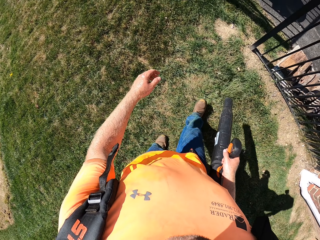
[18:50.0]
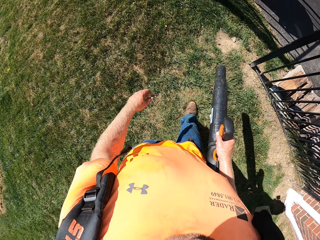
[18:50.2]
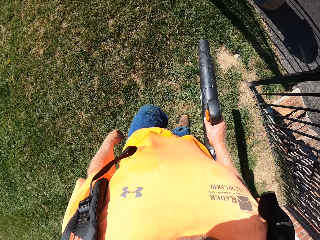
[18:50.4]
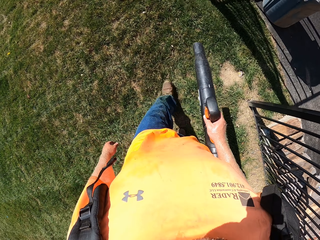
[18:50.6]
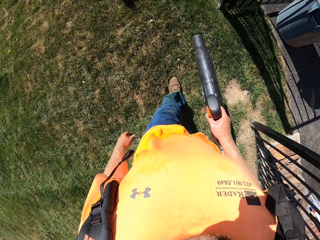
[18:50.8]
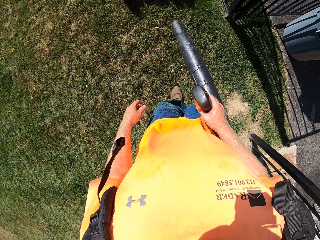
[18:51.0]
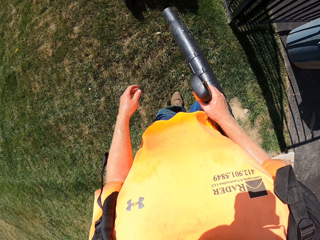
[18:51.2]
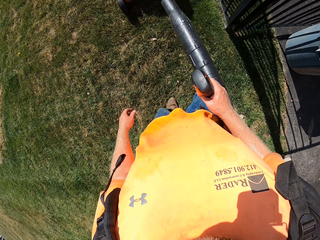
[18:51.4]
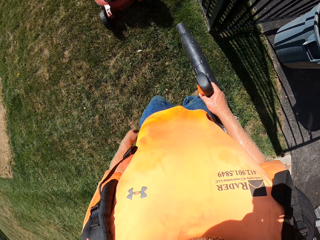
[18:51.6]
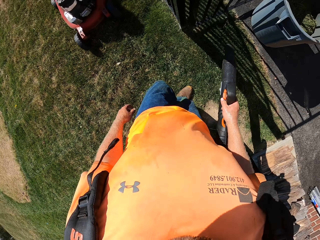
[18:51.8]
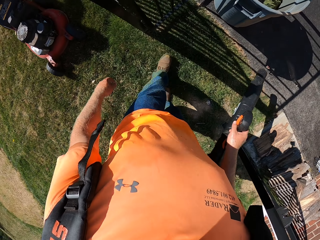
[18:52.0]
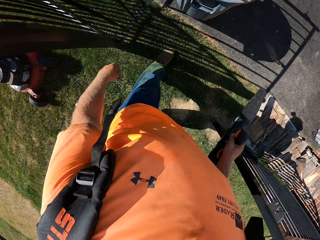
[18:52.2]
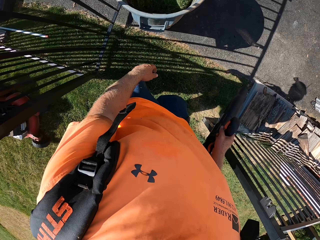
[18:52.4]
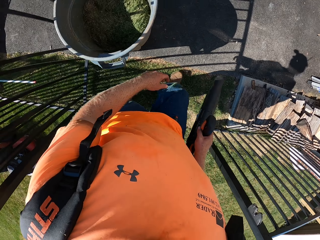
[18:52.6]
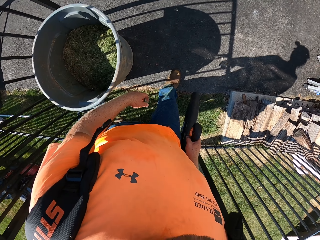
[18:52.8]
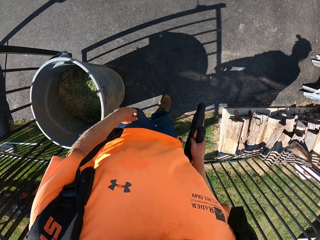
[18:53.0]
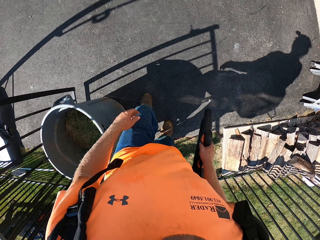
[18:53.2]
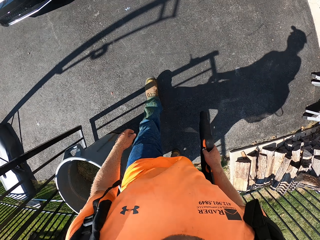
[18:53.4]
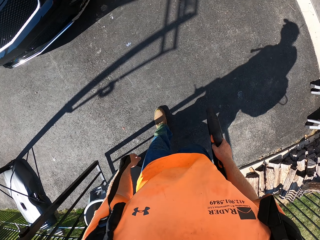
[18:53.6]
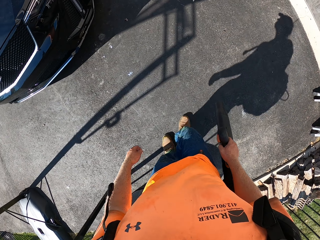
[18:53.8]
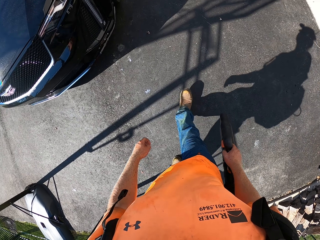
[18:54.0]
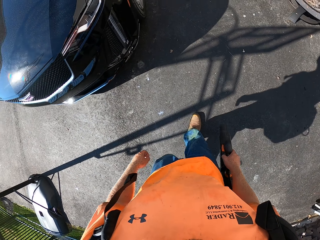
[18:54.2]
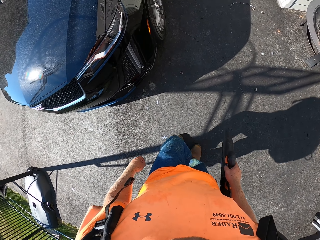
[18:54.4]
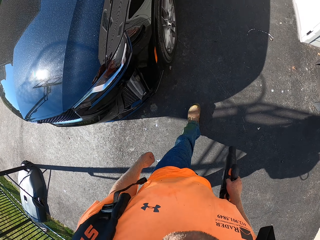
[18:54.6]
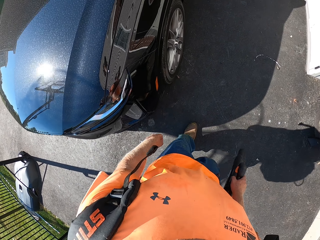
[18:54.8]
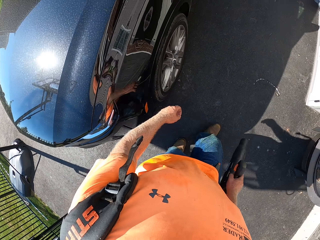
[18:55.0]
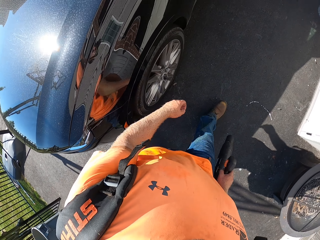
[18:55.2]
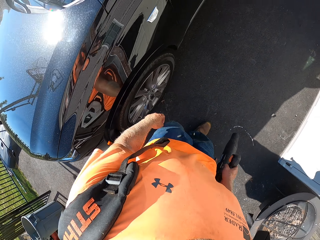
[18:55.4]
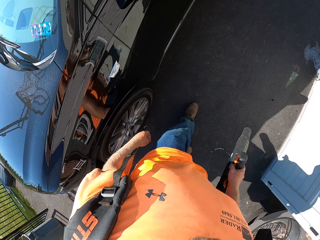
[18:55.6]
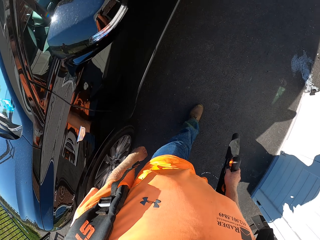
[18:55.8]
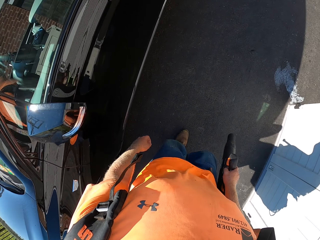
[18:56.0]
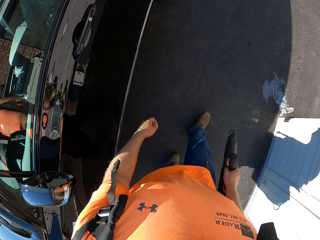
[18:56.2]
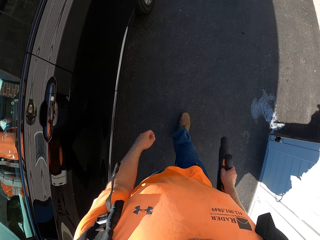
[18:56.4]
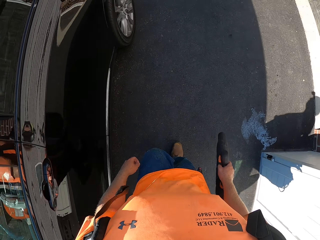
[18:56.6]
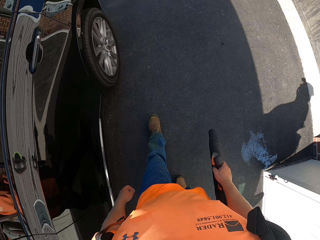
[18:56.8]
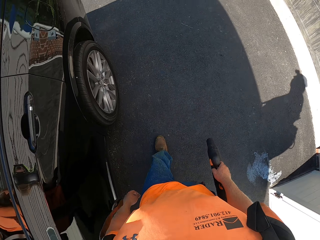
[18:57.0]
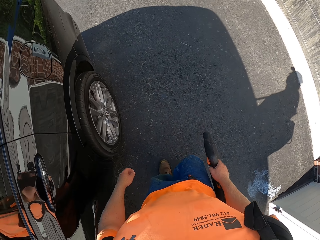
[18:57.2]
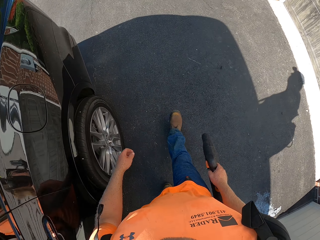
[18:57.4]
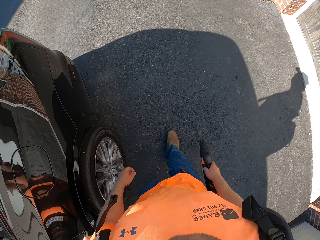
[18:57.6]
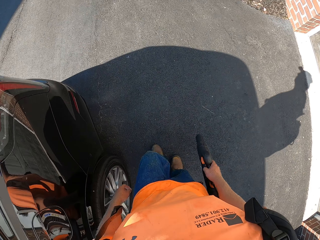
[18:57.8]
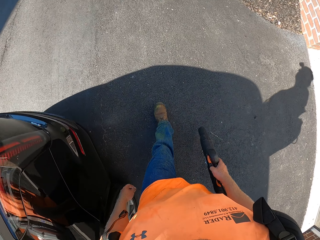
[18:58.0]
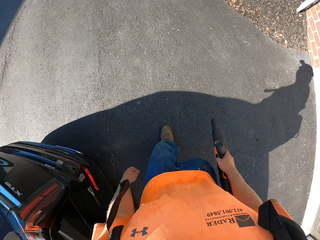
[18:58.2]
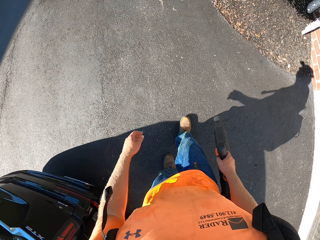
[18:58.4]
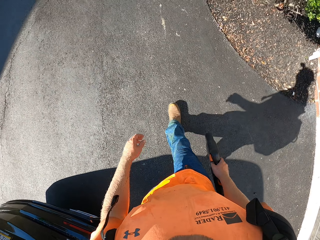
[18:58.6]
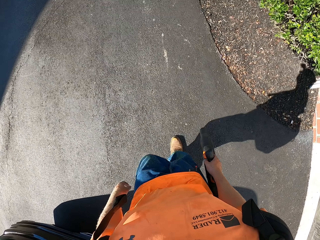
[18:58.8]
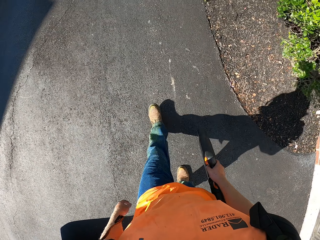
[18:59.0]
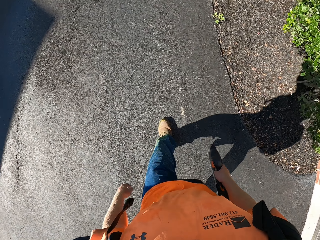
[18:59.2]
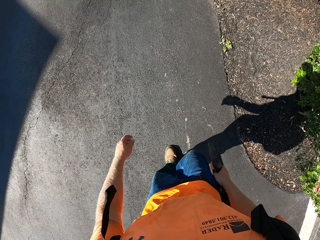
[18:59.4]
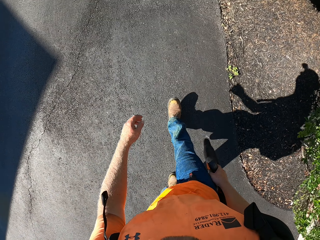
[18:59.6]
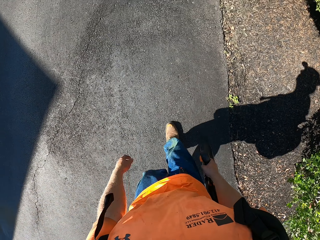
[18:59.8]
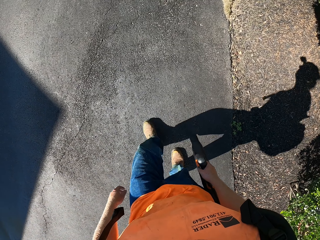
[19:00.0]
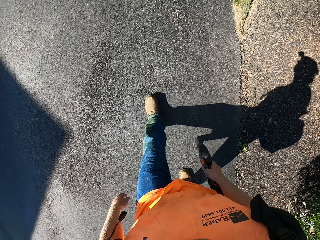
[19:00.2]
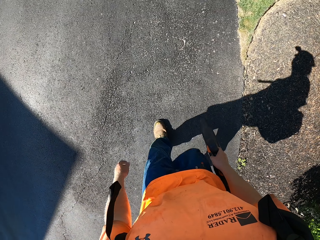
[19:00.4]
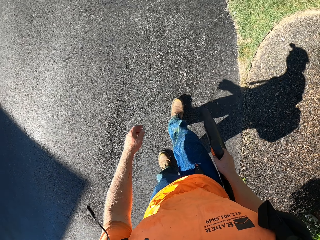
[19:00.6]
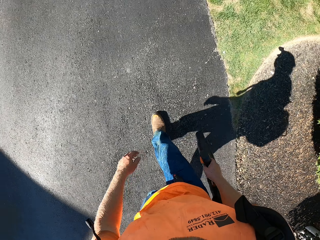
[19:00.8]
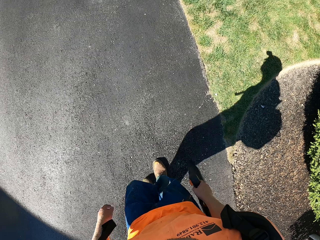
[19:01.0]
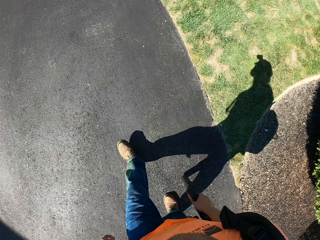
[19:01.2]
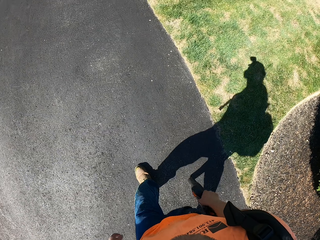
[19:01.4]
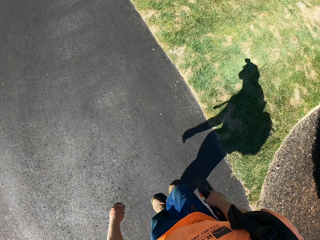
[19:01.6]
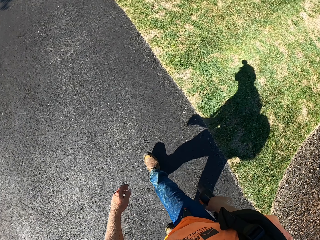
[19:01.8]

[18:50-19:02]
The camera wearer stops to blow the grass.

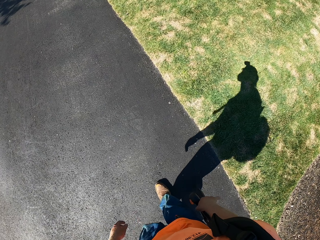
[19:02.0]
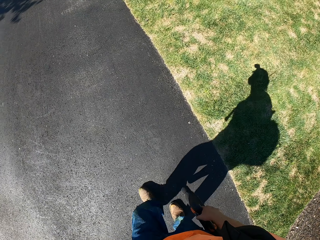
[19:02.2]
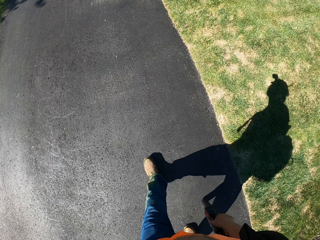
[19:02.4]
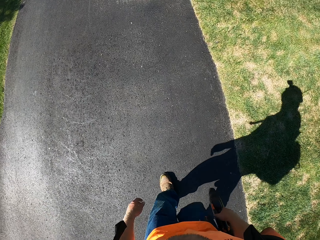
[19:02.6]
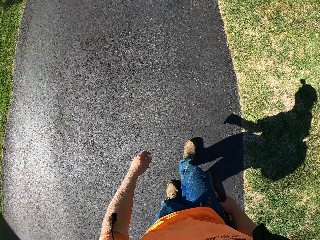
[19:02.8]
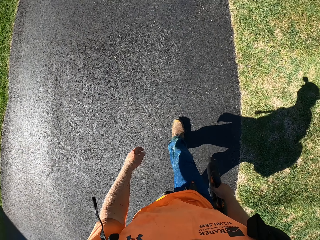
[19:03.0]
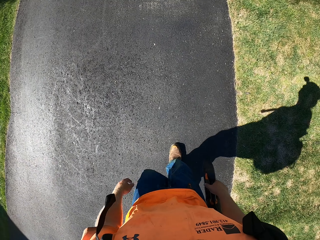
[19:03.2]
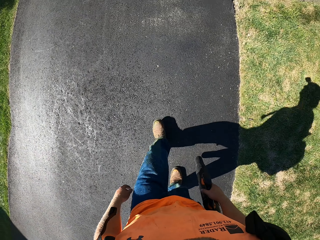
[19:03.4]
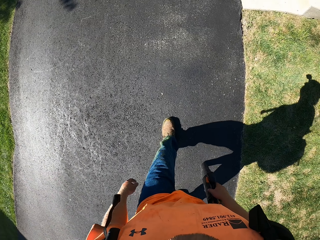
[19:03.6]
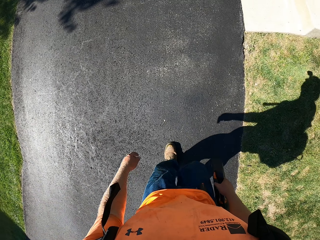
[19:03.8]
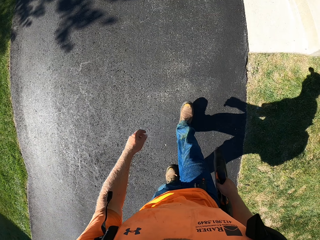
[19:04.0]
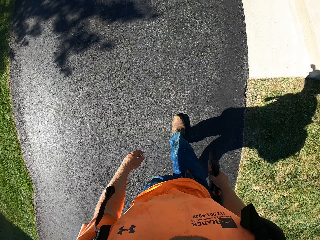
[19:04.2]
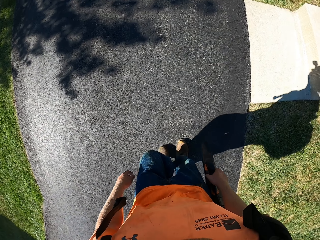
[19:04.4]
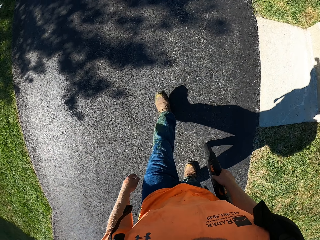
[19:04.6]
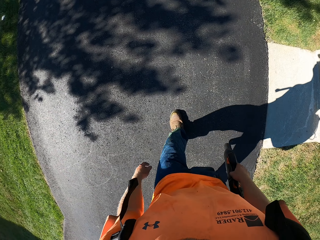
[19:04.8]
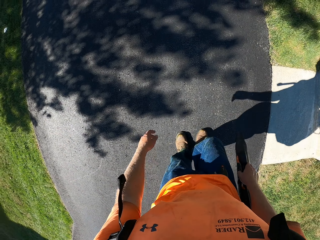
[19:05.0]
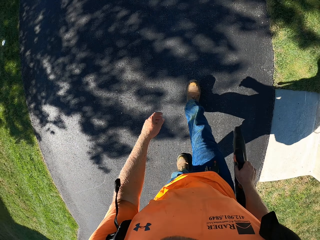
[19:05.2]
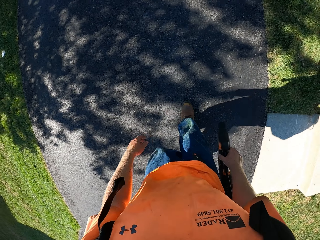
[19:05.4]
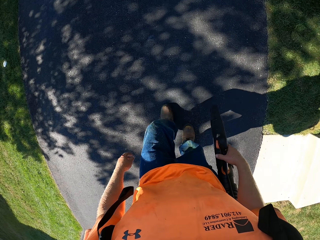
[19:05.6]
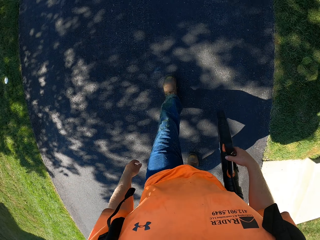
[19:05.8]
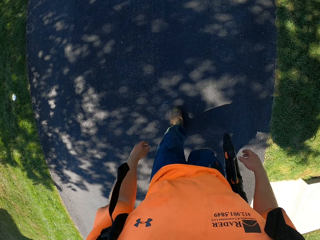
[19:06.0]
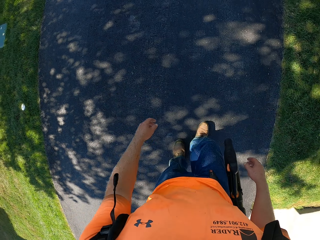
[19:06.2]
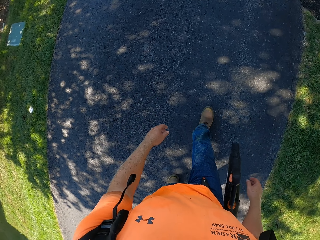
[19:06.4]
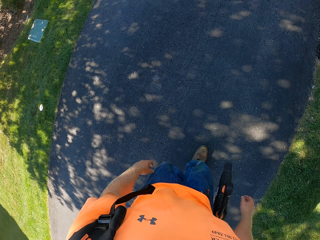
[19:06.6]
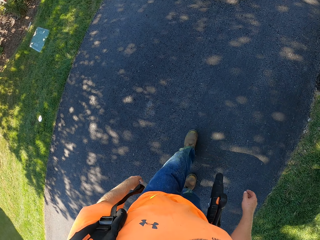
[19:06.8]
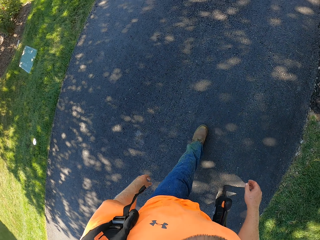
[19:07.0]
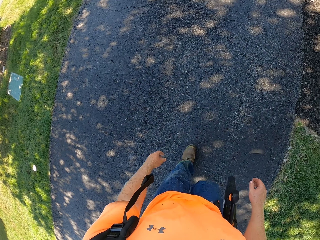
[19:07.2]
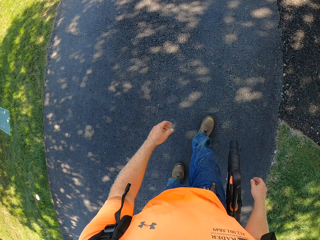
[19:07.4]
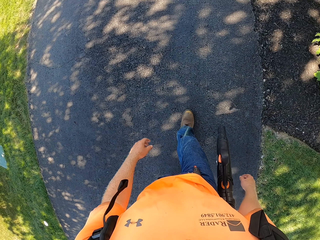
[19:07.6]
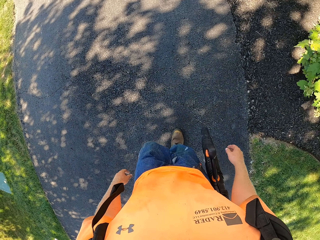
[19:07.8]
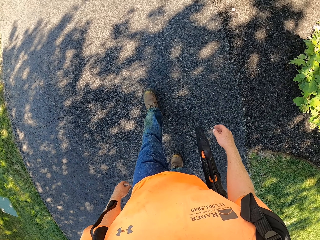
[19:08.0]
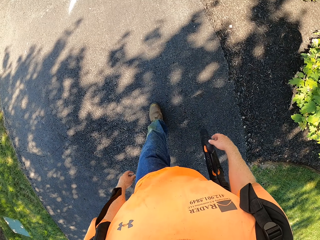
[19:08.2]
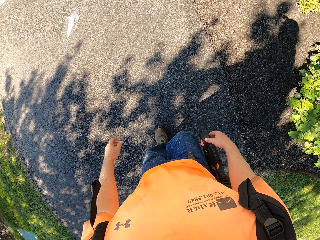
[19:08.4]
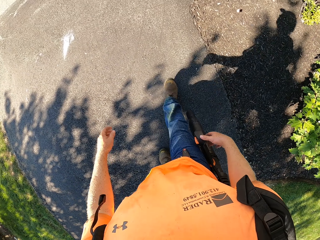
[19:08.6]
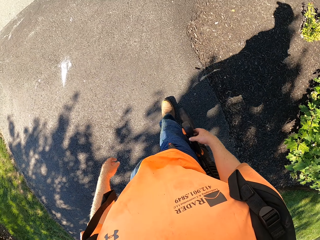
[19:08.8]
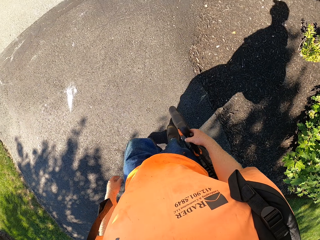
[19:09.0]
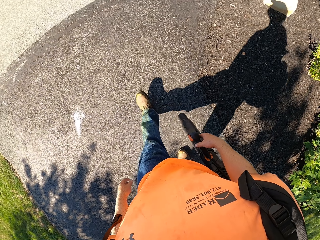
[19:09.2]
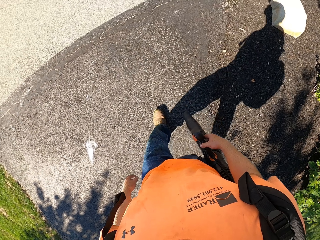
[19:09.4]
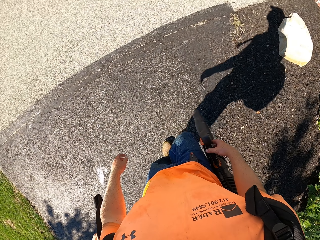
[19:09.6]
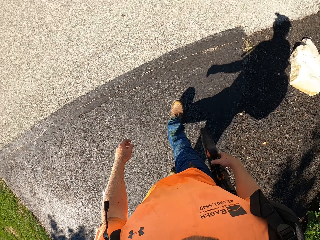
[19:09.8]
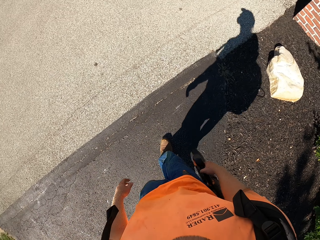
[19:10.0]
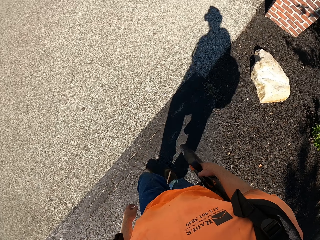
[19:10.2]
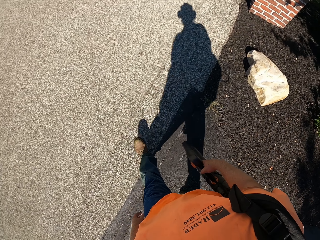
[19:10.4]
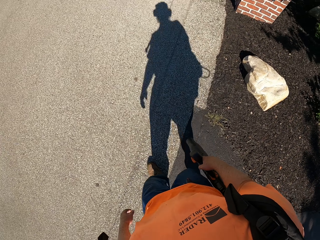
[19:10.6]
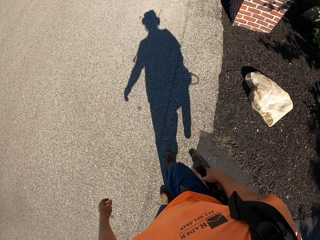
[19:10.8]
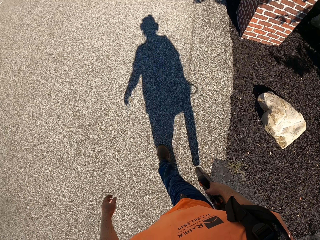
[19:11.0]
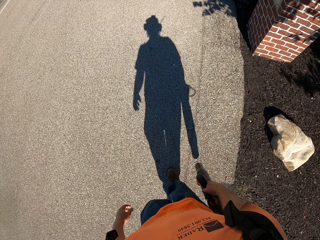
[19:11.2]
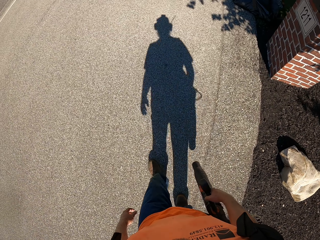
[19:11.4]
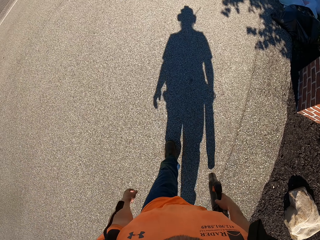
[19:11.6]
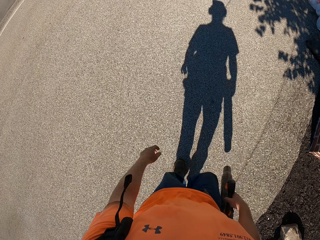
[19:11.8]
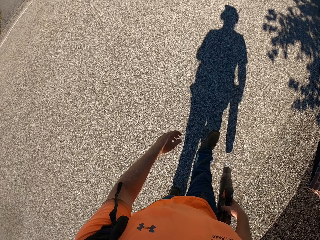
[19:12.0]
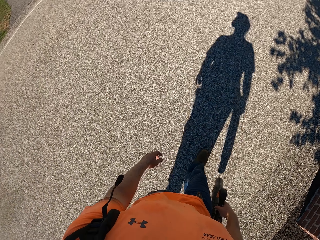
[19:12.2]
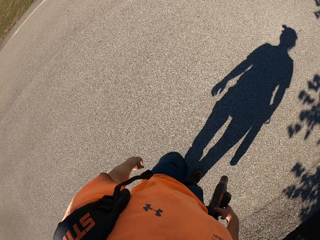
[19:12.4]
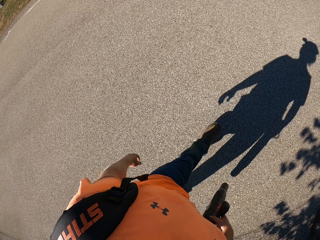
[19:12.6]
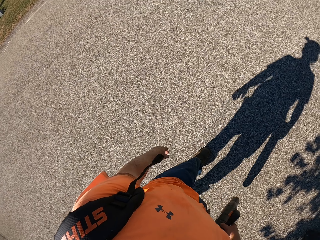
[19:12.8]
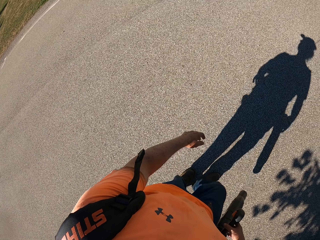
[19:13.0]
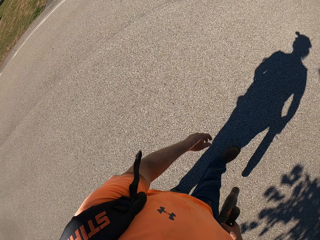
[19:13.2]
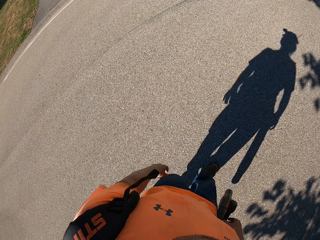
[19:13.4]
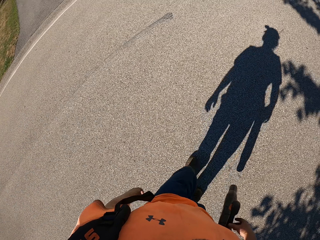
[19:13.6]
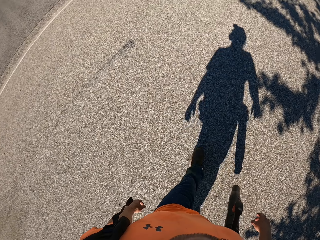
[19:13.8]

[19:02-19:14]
The camera wearer stops to hold the blower. He holds the leaf blower with his right hand.
